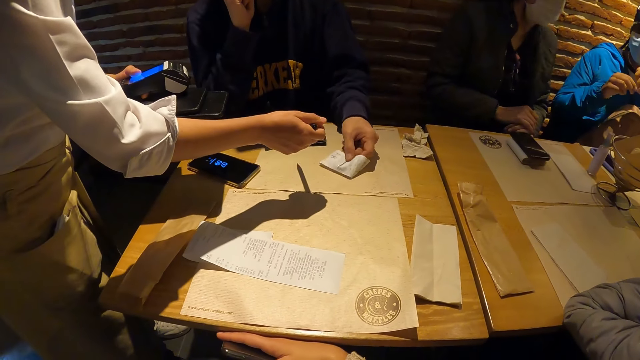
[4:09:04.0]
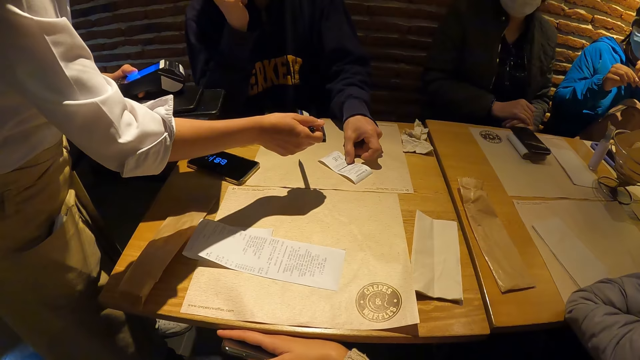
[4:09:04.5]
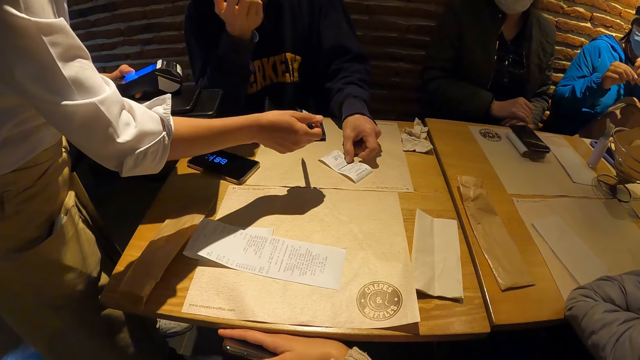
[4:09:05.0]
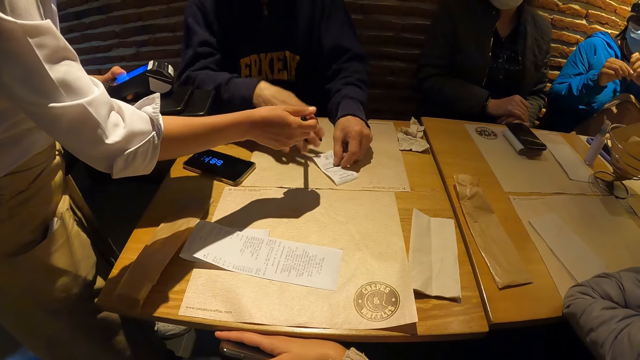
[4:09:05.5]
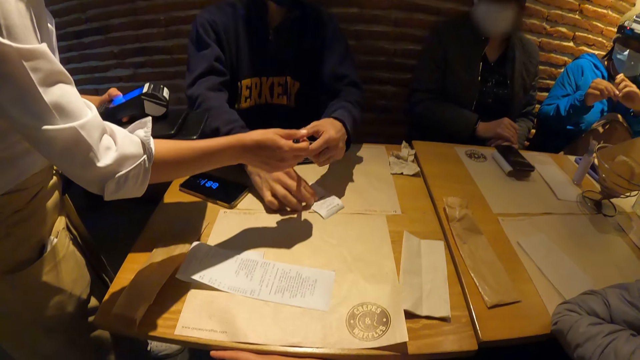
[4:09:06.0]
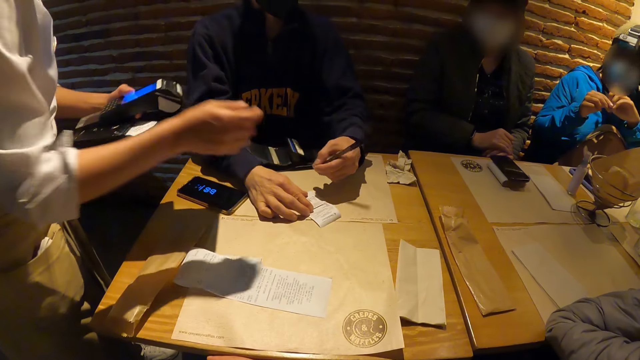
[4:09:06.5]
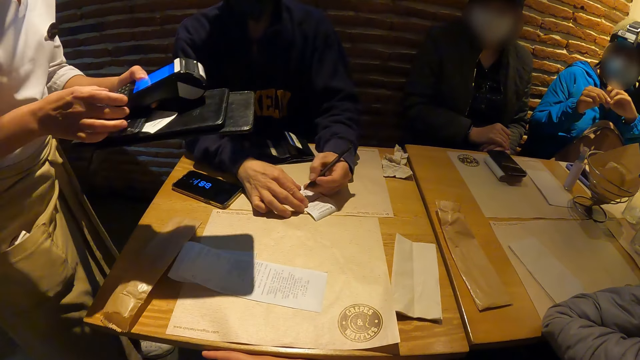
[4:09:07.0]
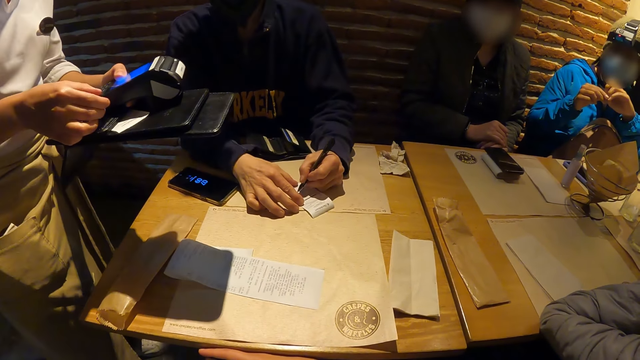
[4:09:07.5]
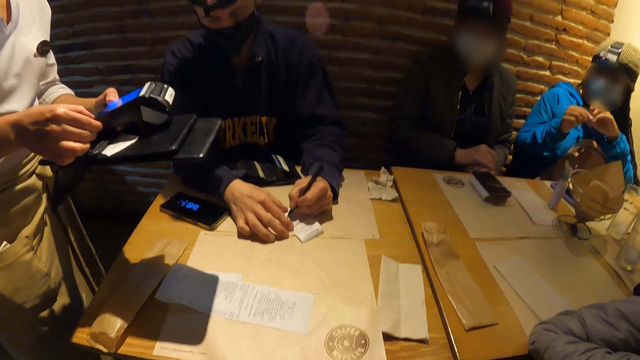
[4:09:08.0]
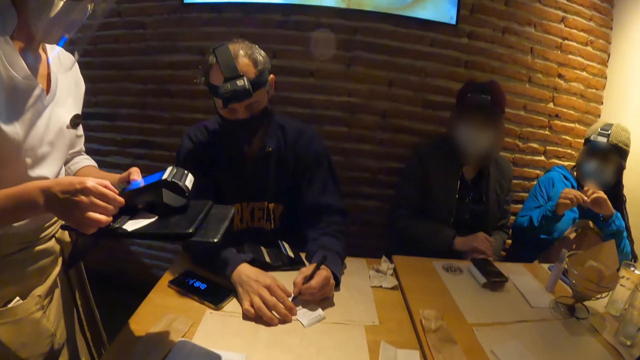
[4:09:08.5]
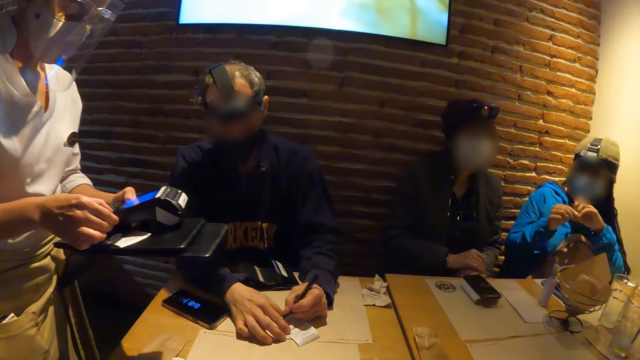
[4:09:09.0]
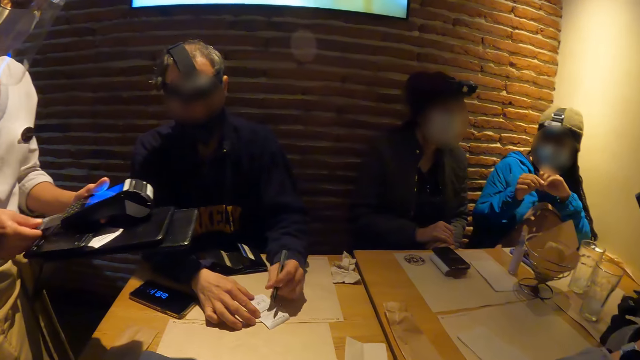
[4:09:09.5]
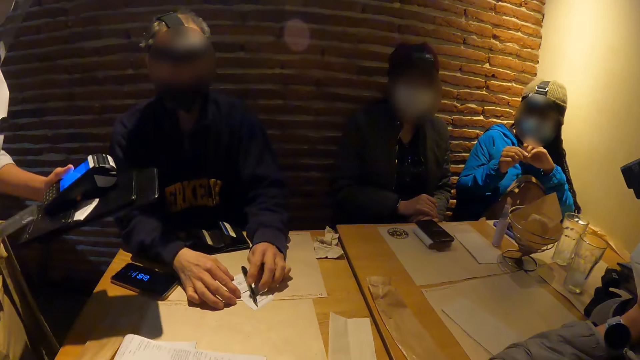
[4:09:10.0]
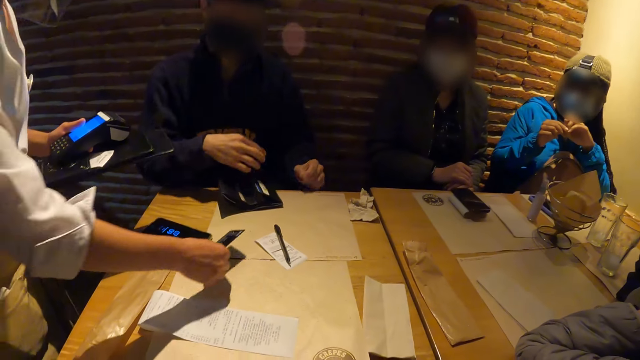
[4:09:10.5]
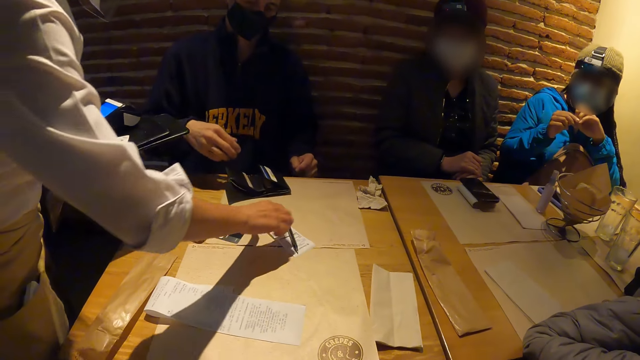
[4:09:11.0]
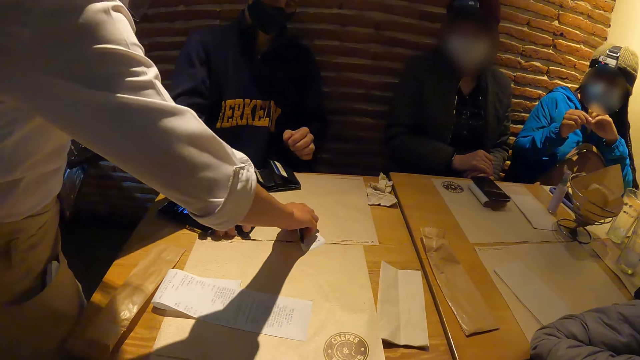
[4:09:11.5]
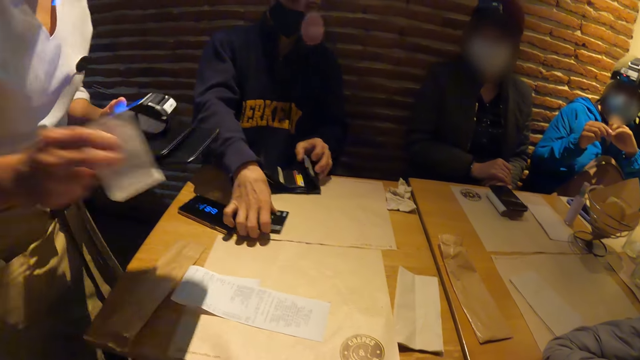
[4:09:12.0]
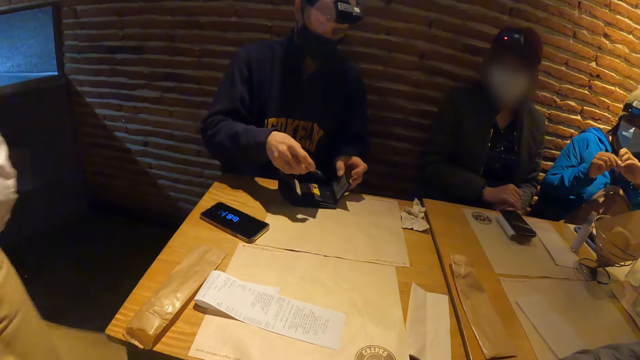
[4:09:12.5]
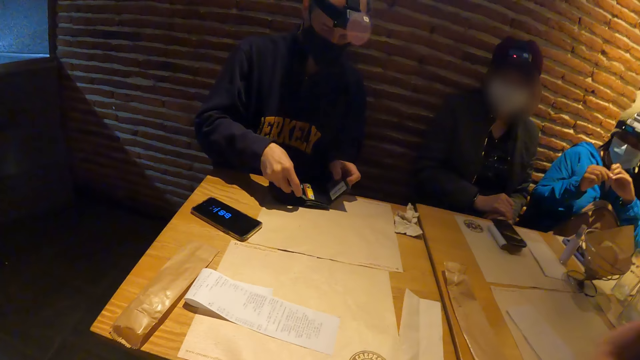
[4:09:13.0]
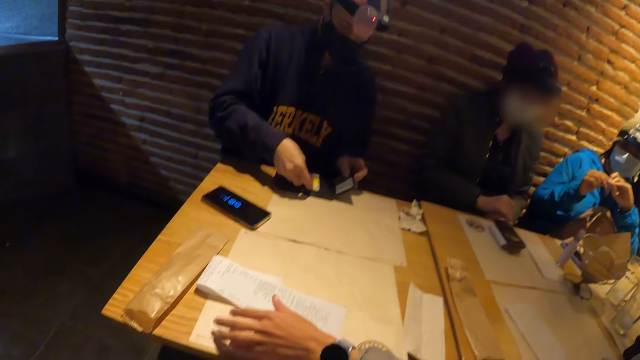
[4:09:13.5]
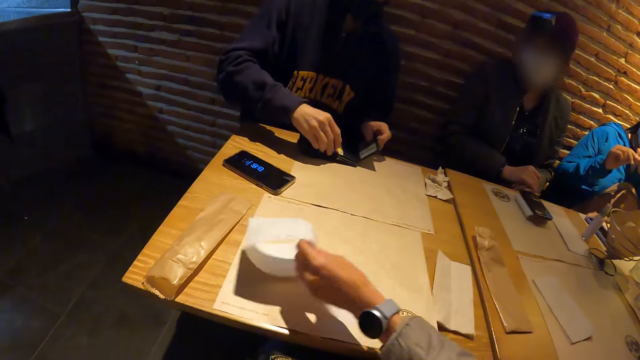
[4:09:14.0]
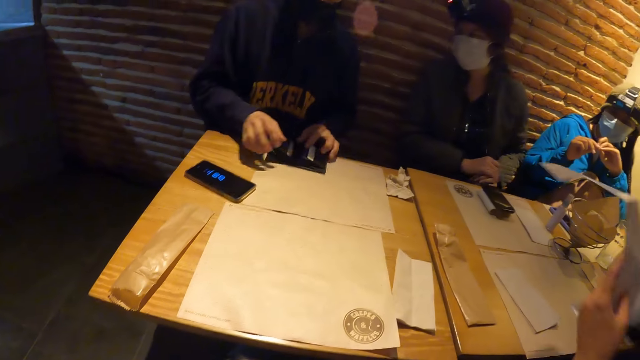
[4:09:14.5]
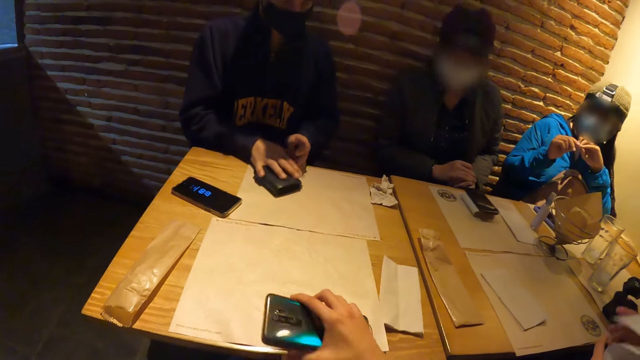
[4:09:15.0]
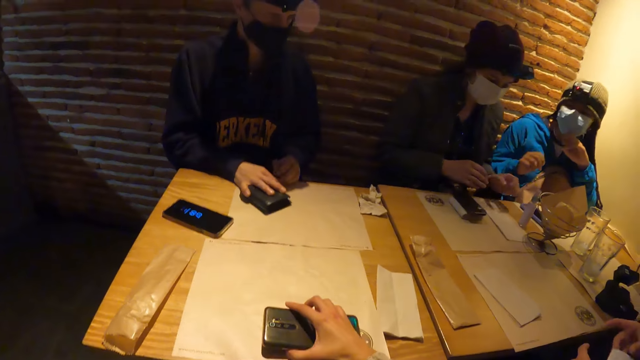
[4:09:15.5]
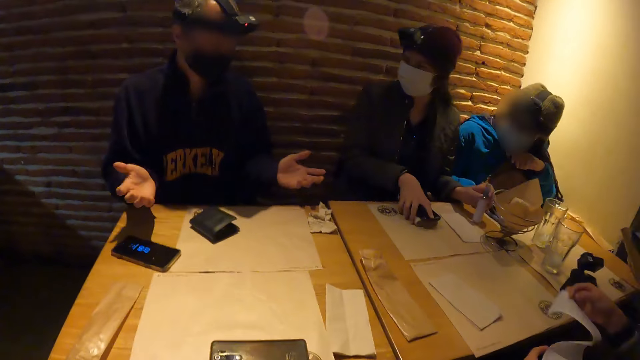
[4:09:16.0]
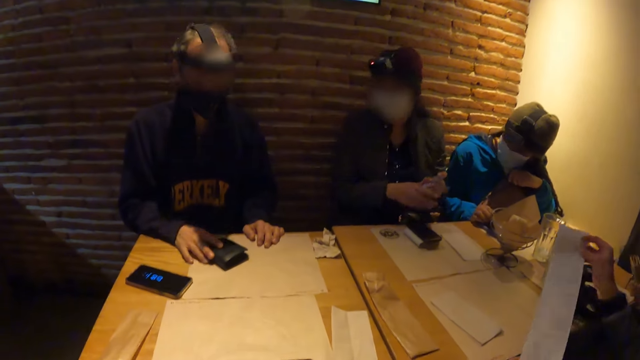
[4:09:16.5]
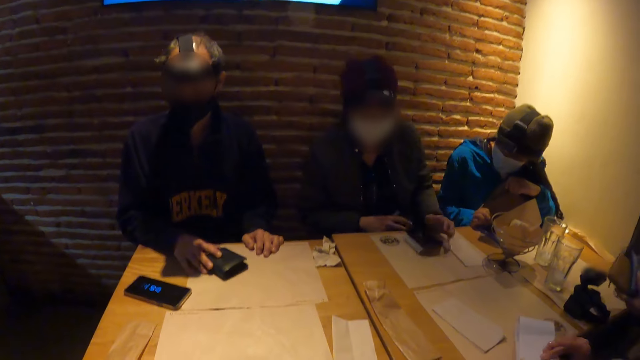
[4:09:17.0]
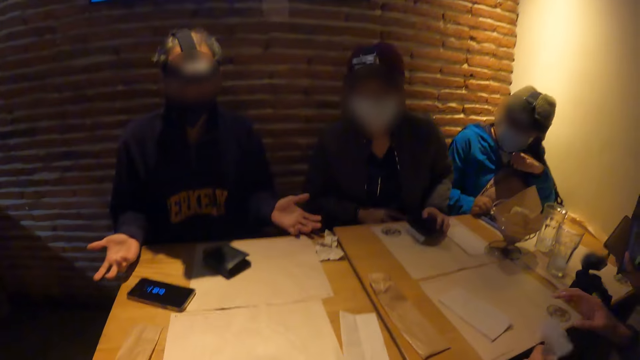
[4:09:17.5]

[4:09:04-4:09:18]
The man holds the receipt on the table. He collects a pen from the woman with his left hand. He writes on the paper with the pen in his left hand. He drops the pen on the table with his left hand. The woman drops the ATM card on the table with her right hand. She carries the pen and the paper on the table with her right hand. The man carries the card from the table with his right hand. He puts the card into the purse with his right hand. The camera wearer picks up the receipt from the table. Another woman carries the paper on the table with her left hand. The camera wearer drops a phone on the table with her right hand. The man moves his hands.

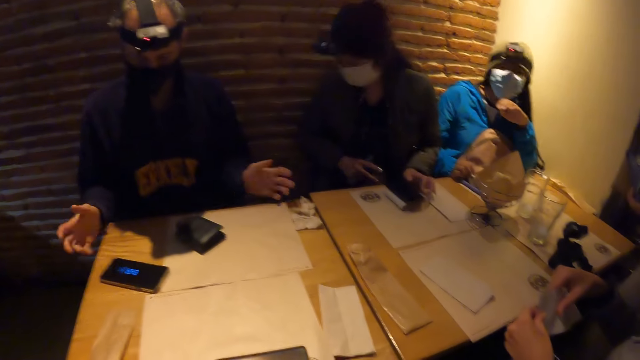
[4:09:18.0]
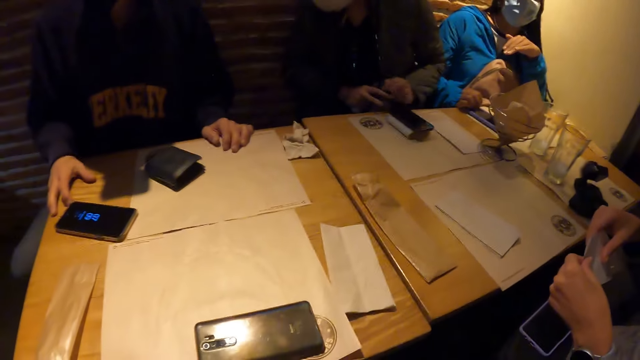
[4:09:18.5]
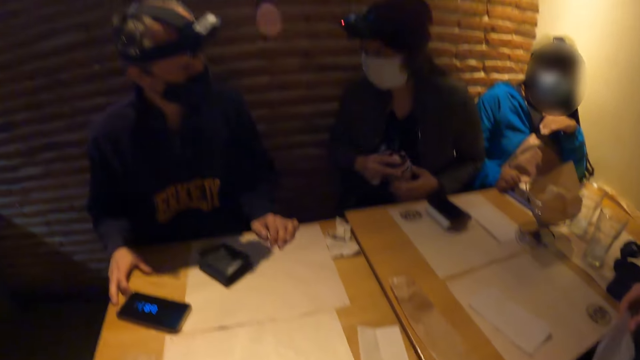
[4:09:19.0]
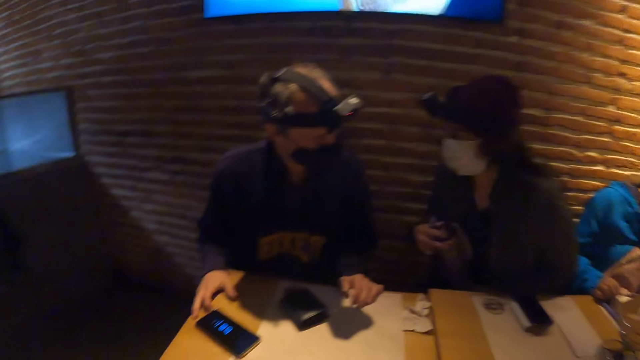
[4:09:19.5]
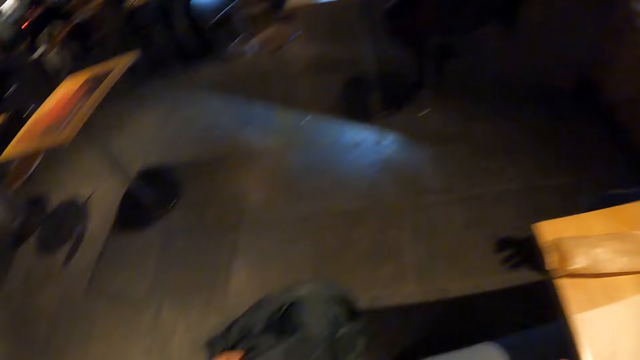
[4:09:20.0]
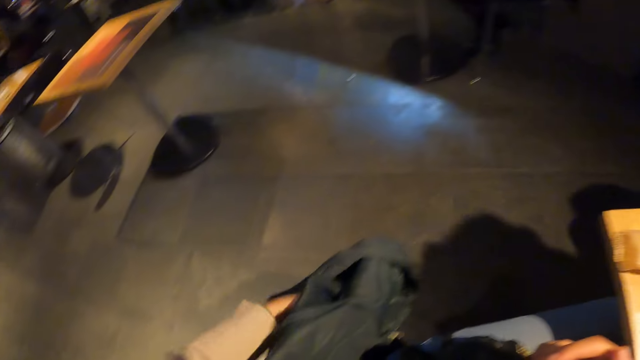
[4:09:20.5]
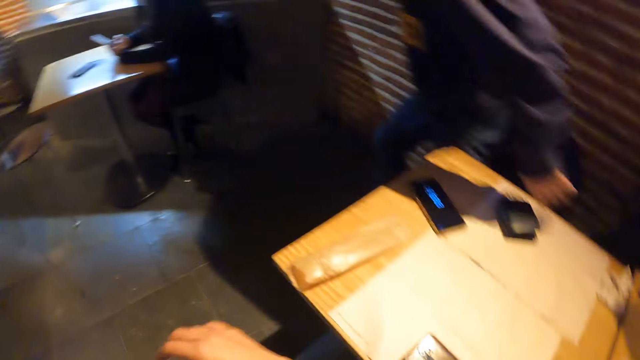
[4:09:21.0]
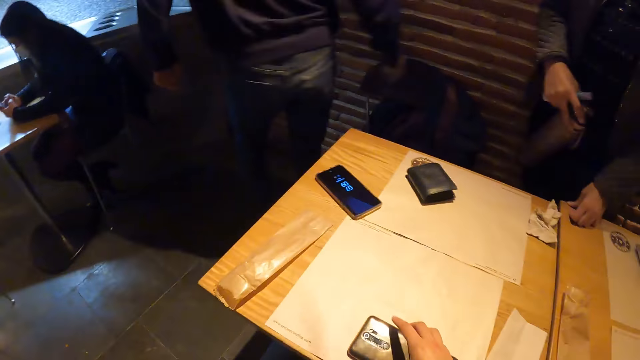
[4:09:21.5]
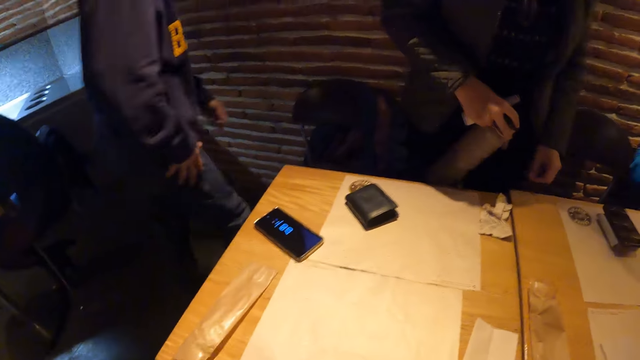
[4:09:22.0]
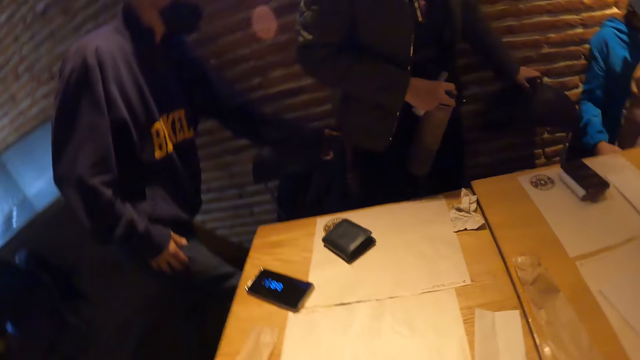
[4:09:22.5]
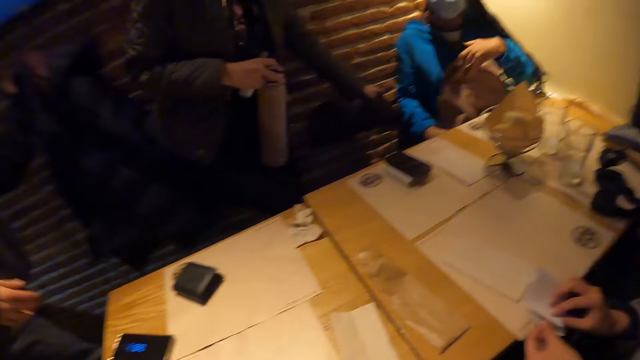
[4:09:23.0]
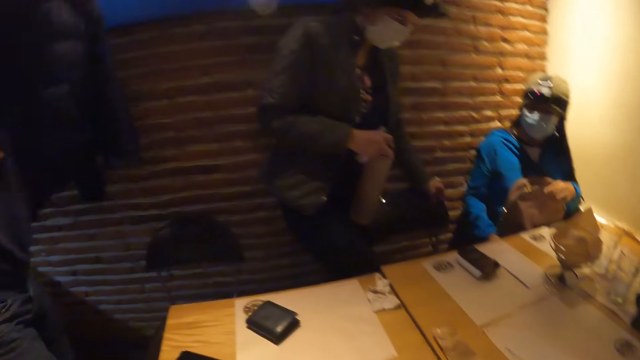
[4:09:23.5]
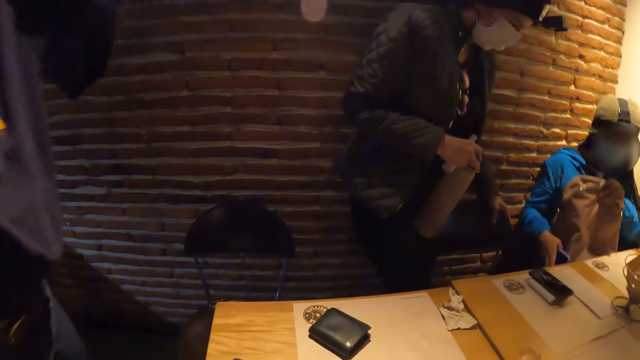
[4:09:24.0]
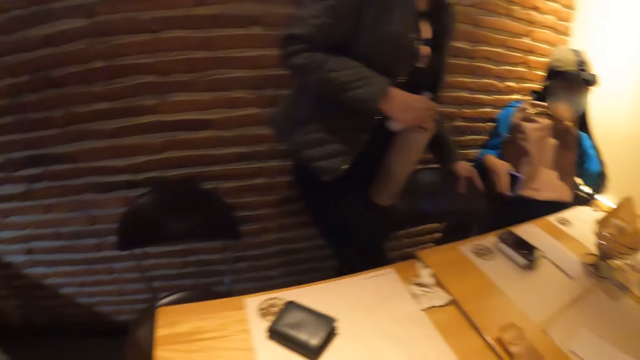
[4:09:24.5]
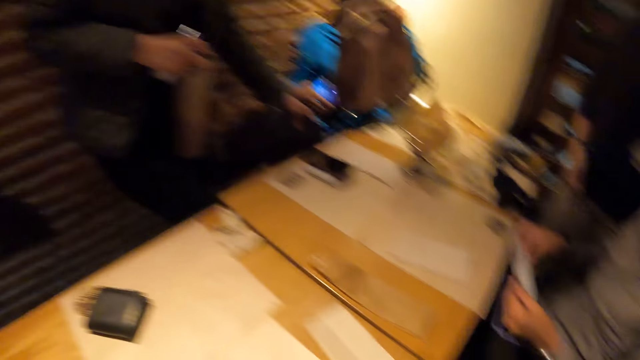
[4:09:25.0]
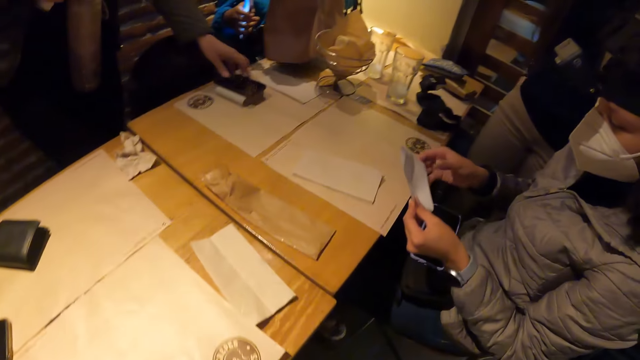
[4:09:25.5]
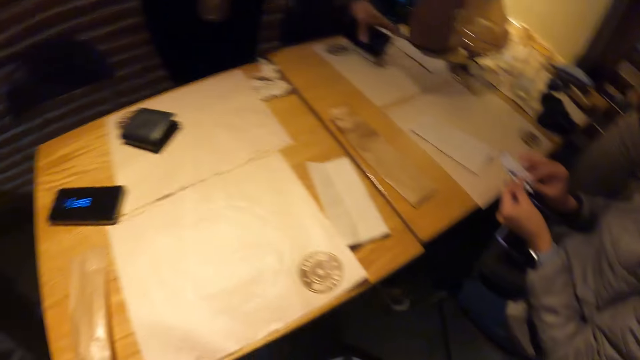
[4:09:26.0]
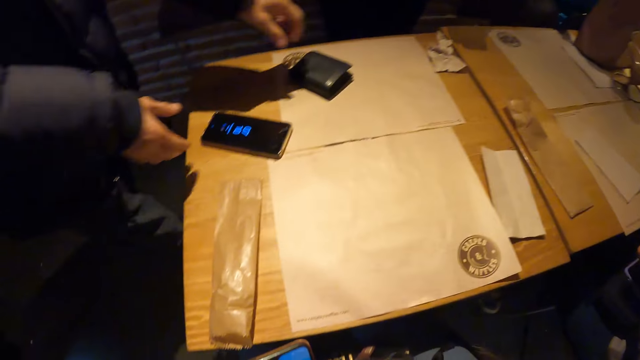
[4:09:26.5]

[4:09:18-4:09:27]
The camera wearer looks around. The man stands up from the chair. Another person stands up. The man carries a coat from the chair with his left hand. A person moves her bag. A woman holds a paper bag with both hands.
